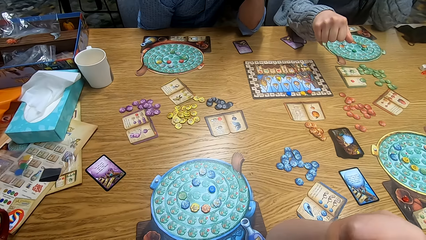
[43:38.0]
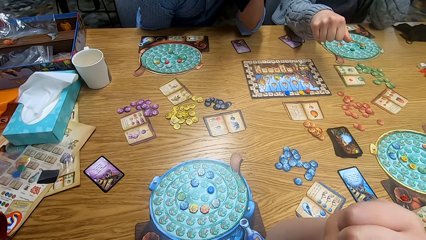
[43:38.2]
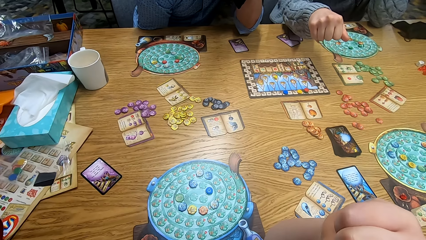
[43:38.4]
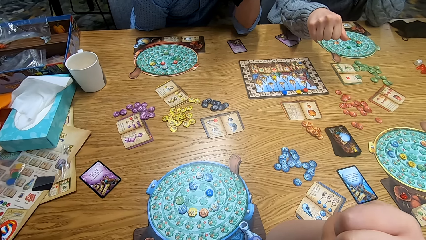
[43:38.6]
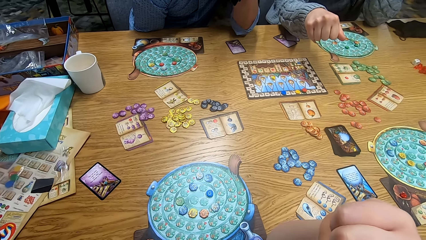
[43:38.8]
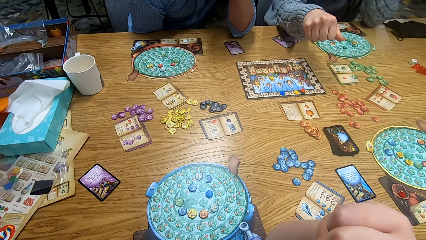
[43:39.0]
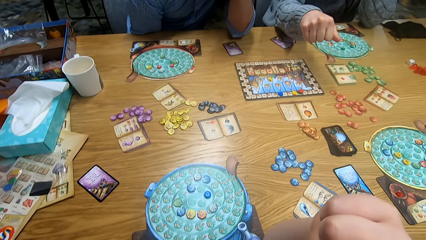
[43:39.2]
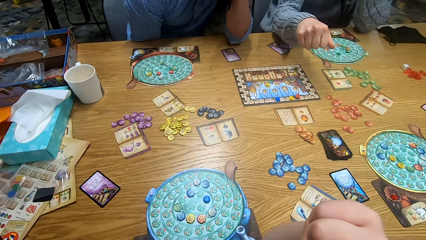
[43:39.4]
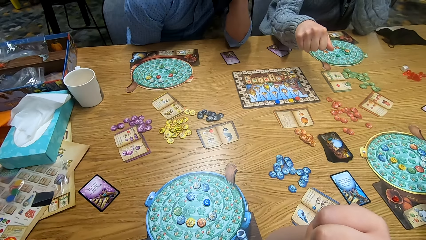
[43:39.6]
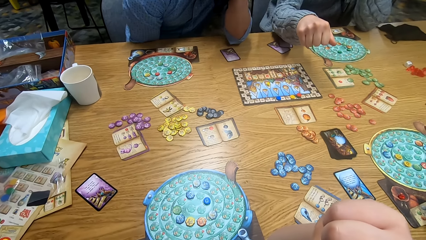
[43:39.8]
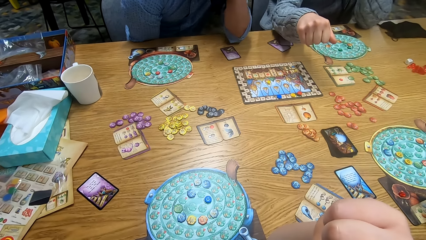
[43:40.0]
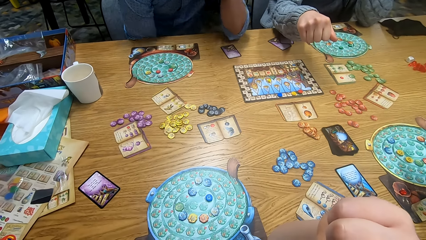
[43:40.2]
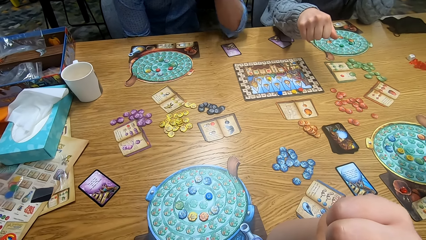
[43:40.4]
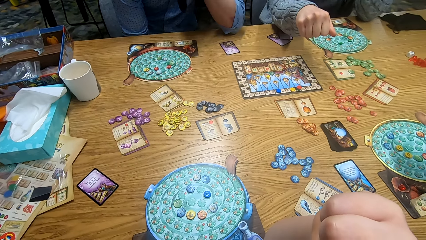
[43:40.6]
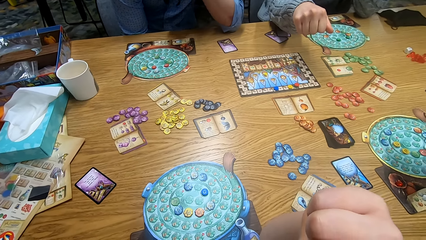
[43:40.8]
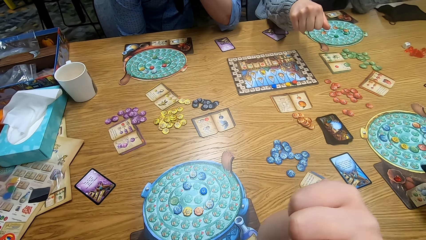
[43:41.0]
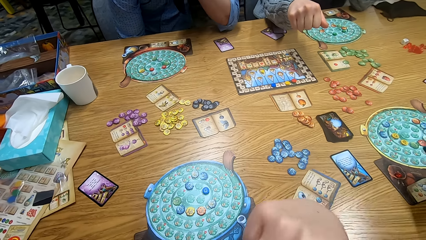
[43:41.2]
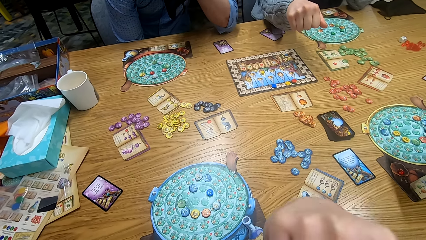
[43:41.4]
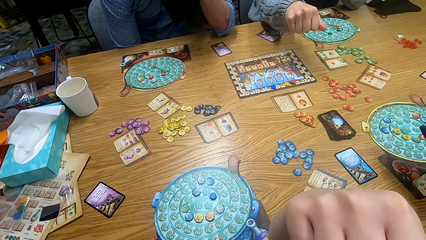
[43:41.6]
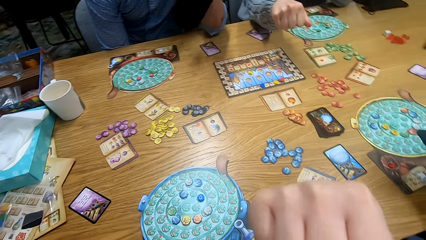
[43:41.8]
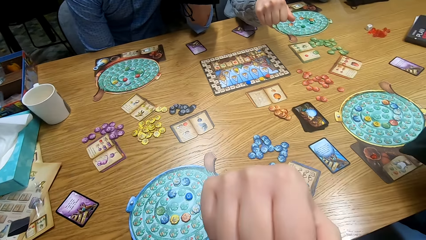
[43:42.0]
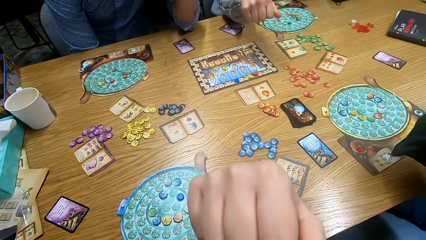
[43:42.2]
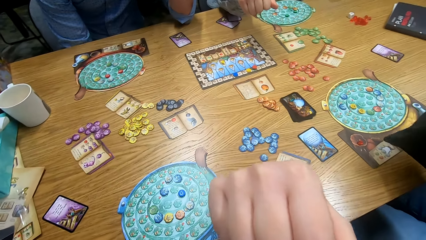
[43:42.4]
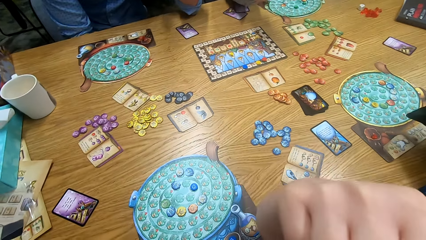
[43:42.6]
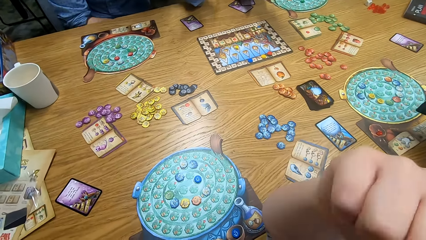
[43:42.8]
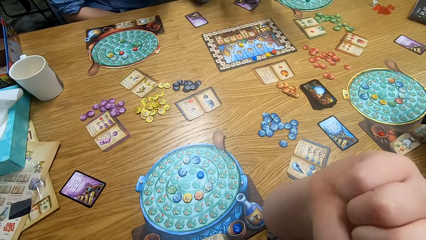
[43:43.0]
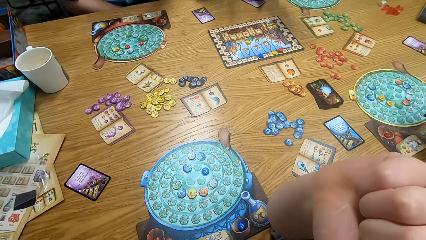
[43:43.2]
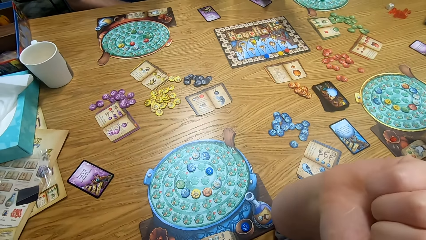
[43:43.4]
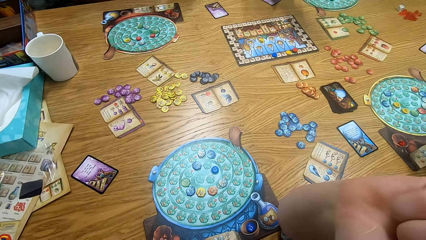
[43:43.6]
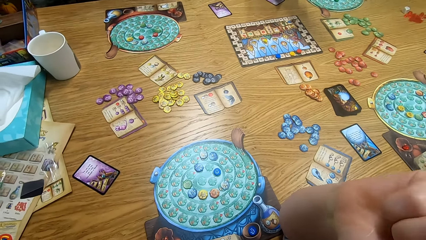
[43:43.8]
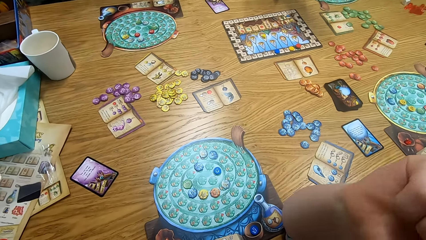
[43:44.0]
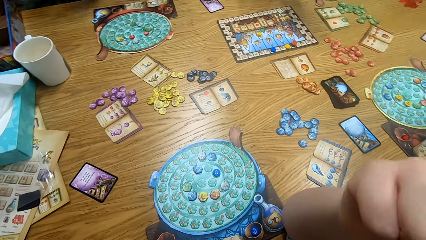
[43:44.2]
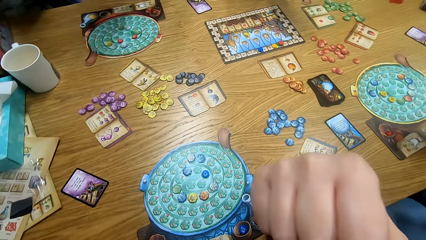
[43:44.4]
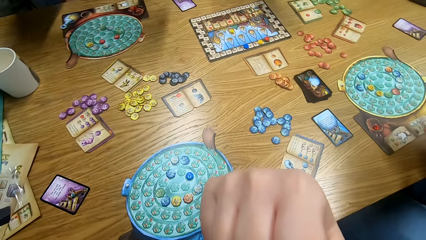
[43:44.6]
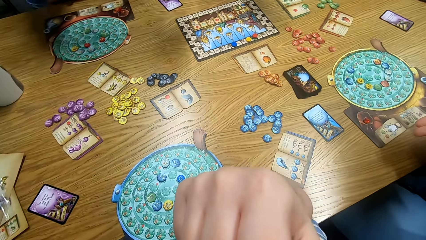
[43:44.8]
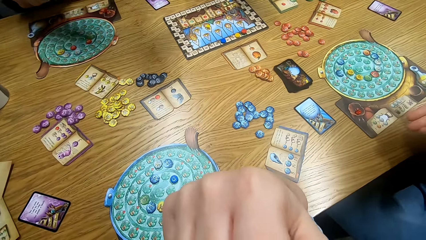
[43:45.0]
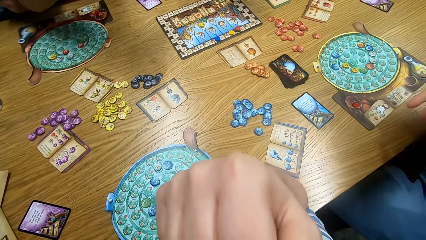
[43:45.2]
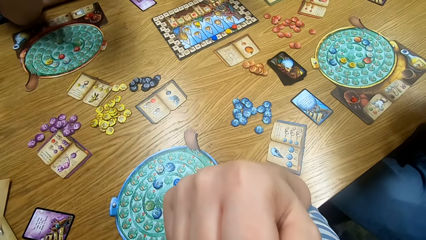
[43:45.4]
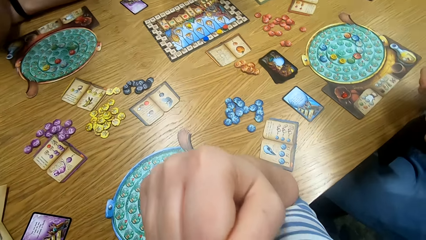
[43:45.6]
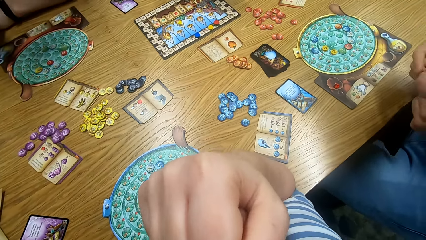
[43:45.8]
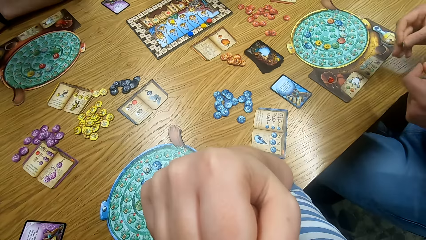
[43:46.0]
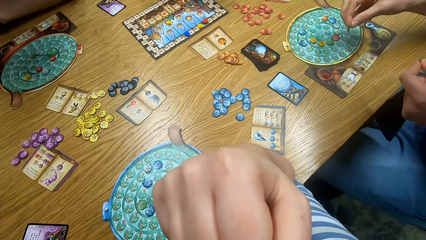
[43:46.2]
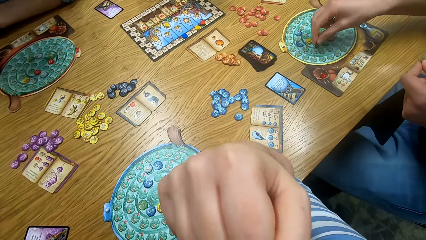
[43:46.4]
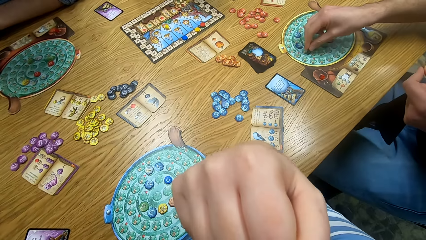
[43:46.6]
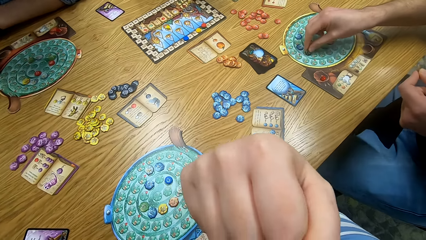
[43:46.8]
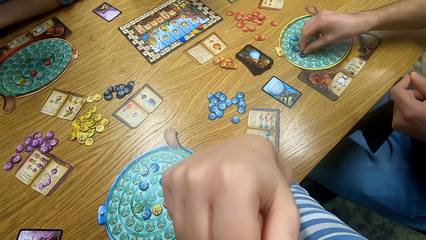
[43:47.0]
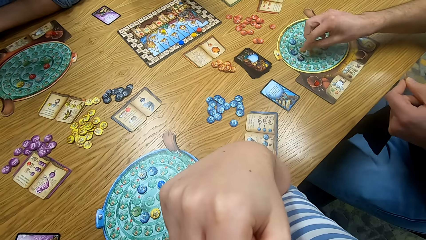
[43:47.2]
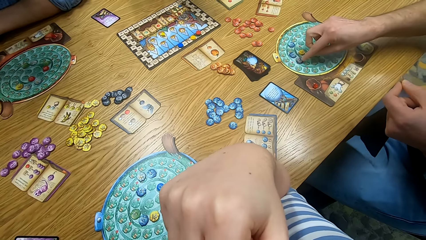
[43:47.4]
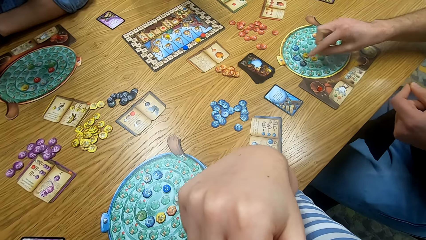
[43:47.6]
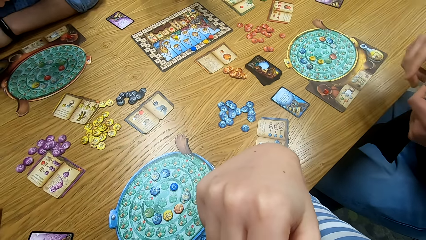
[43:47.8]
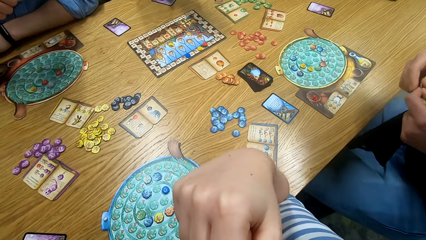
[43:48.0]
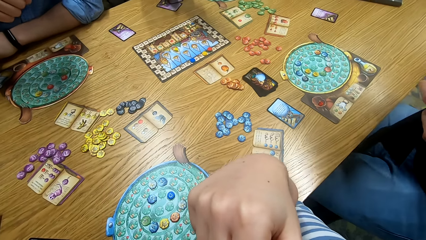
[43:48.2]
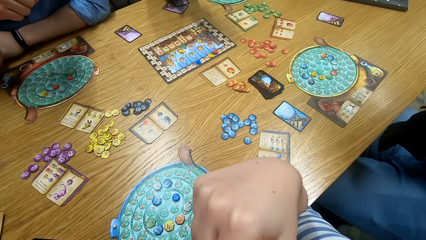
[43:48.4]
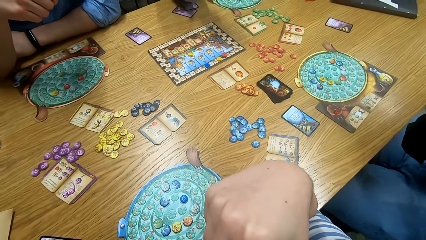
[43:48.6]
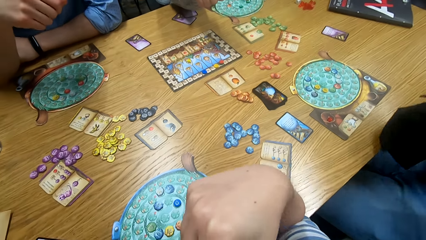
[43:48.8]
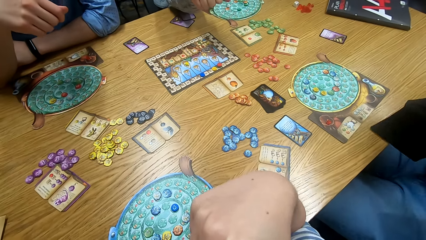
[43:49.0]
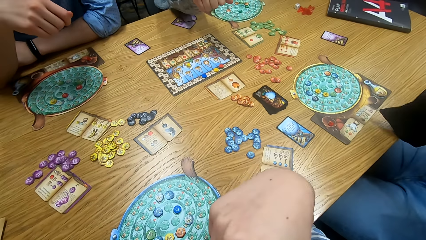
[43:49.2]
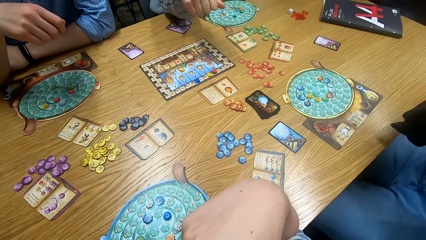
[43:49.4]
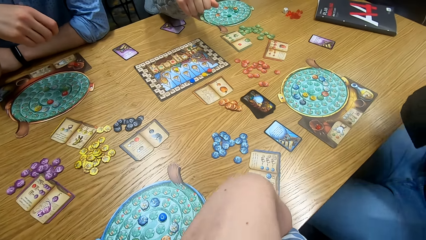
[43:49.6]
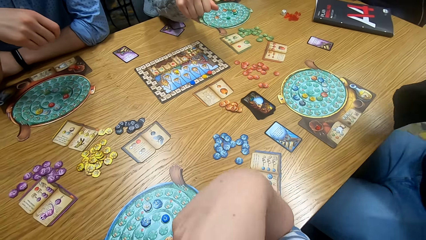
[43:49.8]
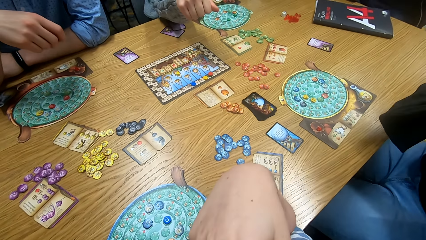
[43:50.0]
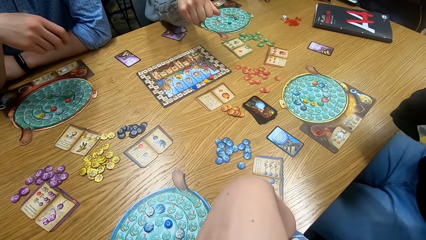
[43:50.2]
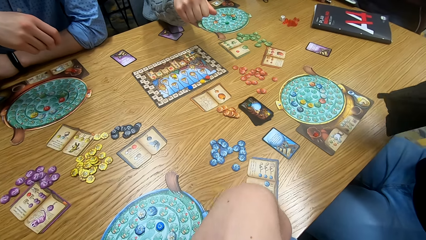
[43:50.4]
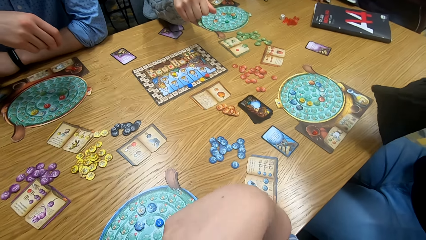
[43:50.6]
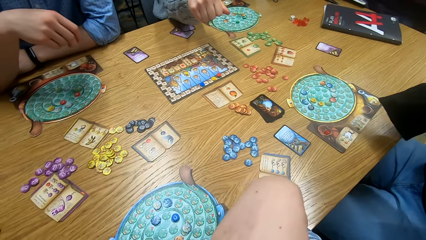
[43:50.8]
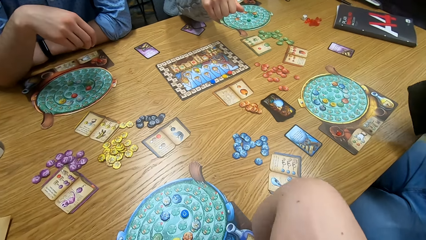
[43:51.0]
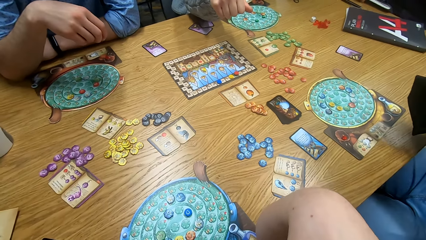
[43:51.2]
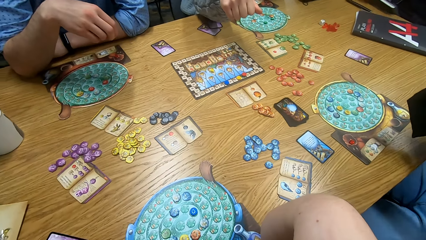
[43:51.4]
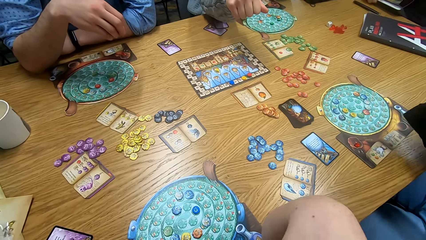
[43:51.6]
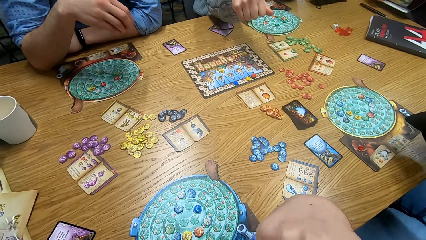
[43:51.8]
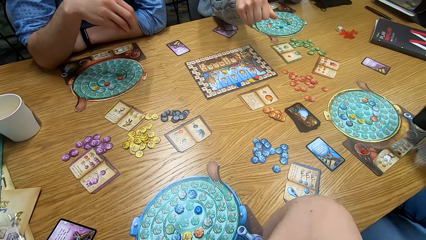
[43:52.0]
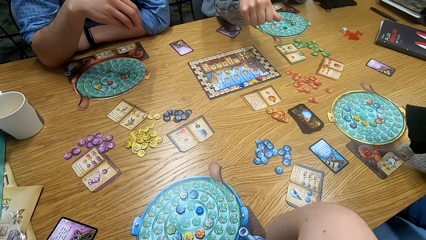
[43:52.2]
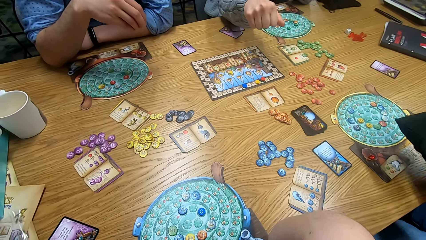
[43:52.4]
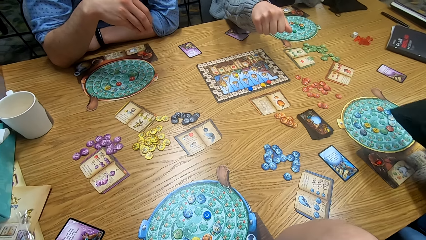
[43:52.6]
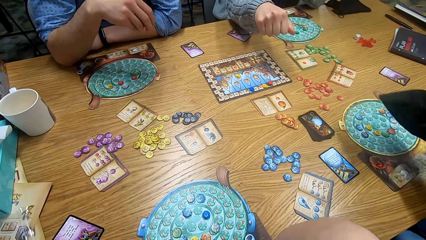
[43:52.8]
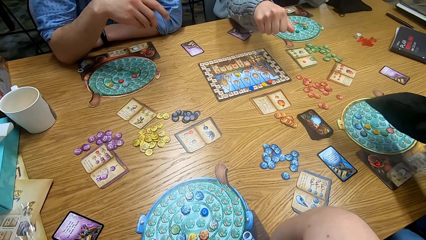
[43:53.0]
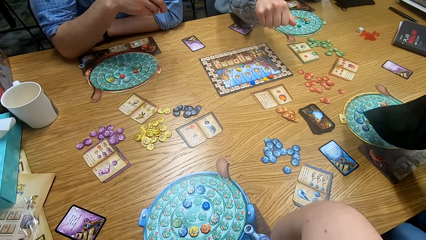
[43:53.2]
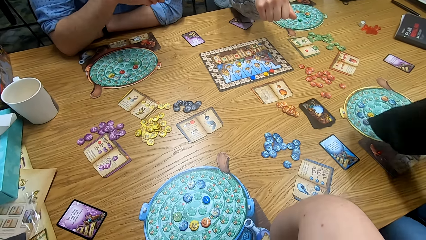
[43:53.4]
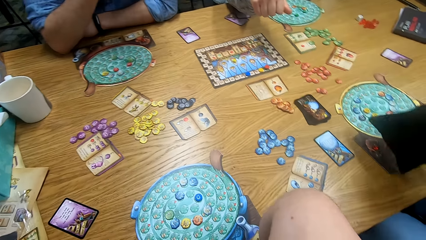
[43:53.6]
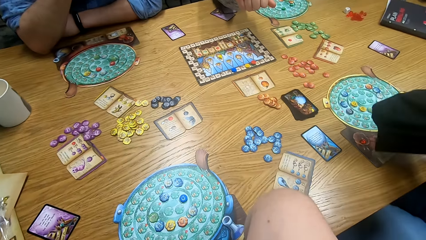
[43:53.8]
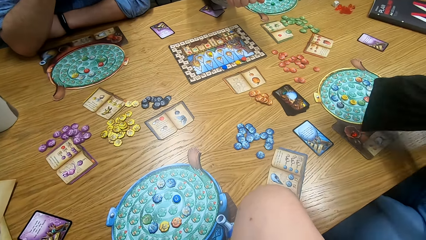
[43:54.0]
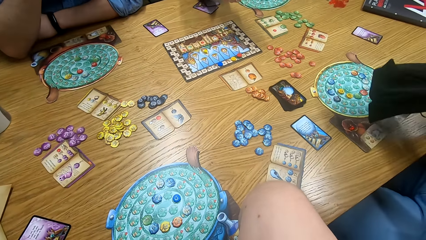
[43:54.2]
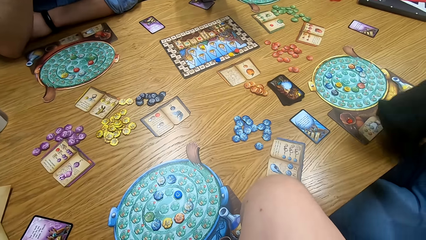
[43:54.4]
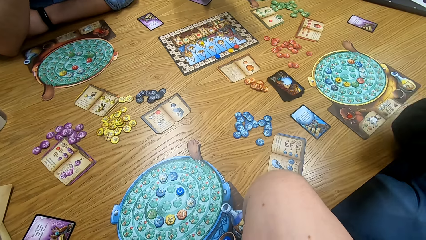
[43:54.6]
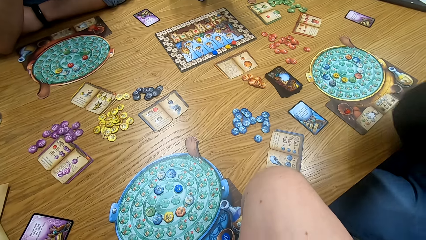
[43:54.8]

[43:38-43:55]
A man places the token on the board and plays something. The man shakes the tokens in the bag.
